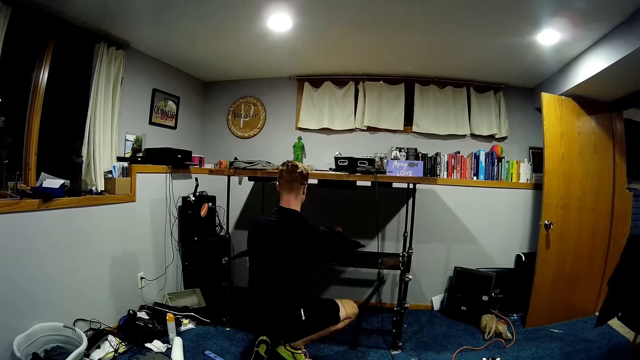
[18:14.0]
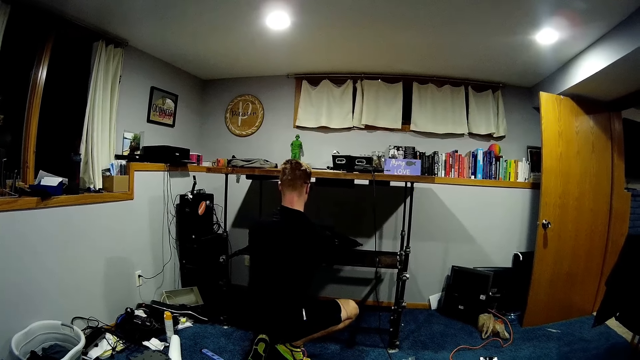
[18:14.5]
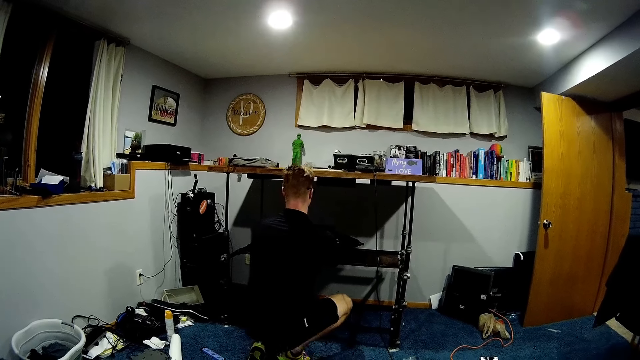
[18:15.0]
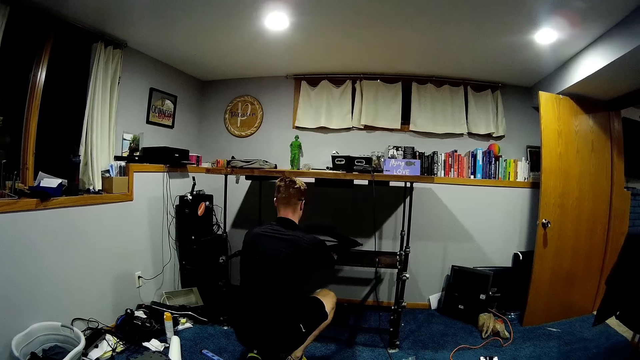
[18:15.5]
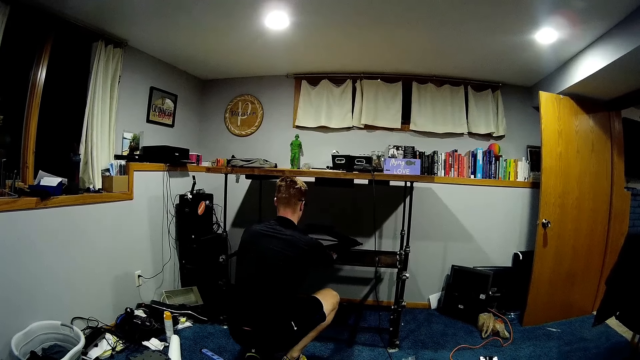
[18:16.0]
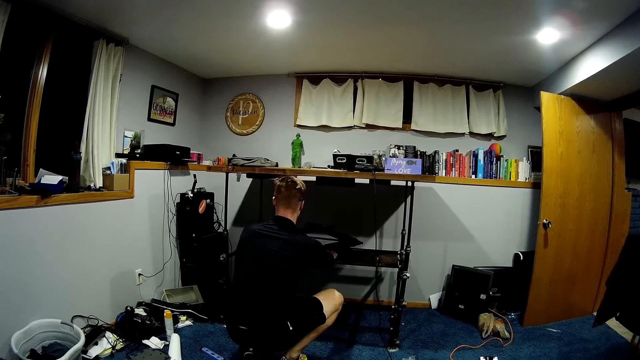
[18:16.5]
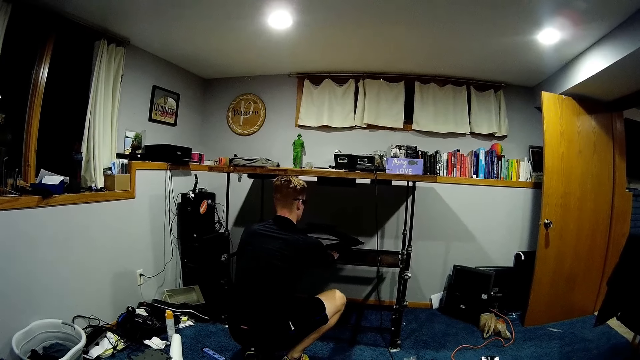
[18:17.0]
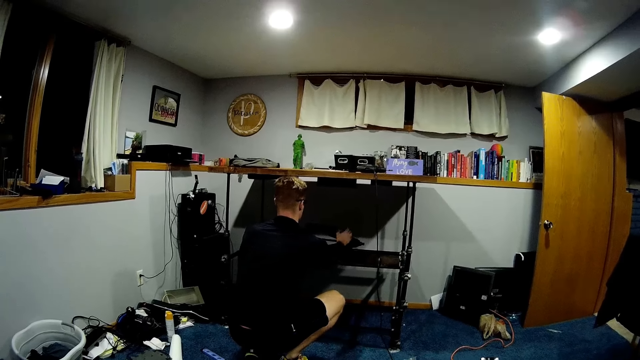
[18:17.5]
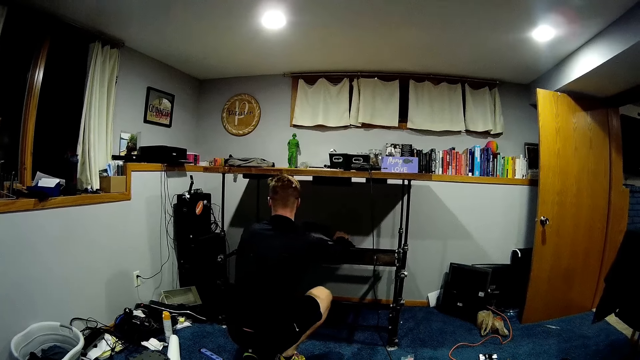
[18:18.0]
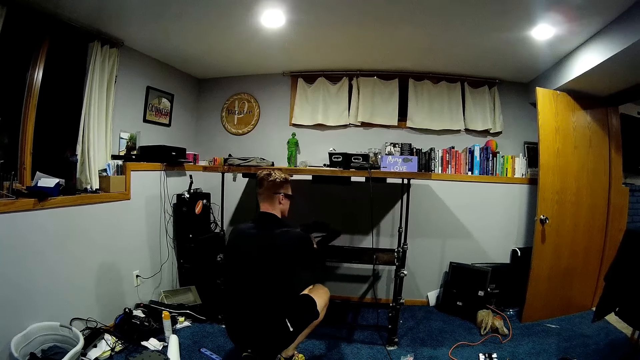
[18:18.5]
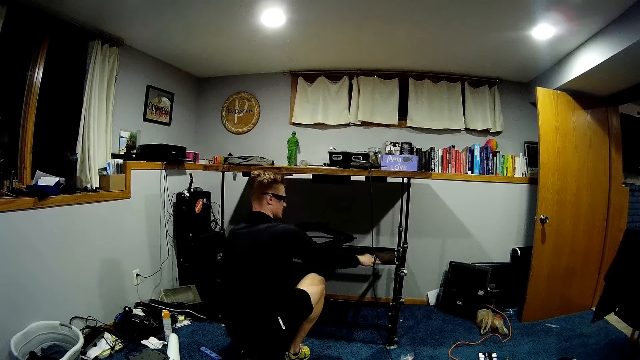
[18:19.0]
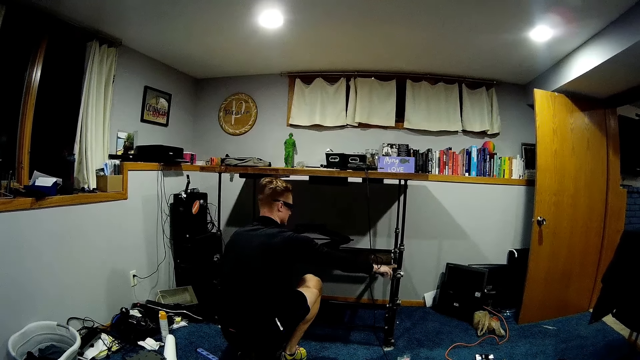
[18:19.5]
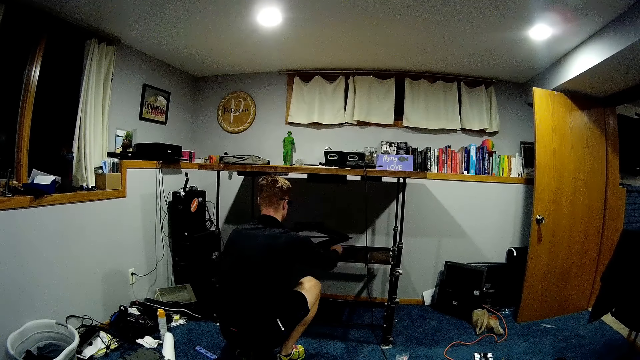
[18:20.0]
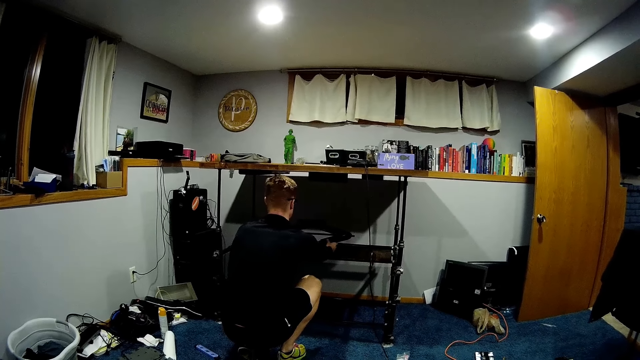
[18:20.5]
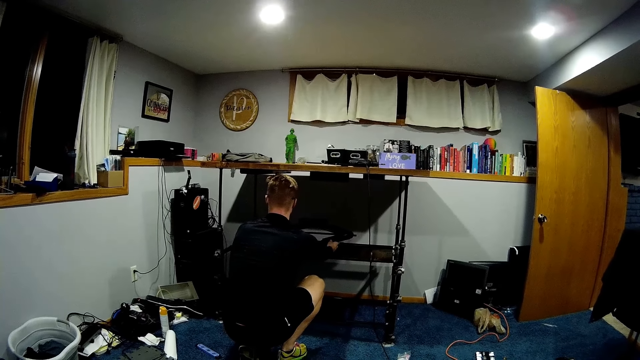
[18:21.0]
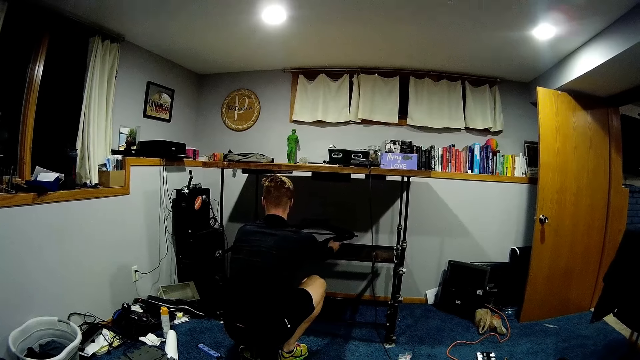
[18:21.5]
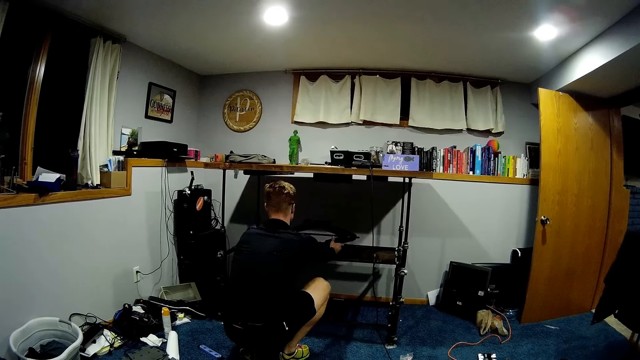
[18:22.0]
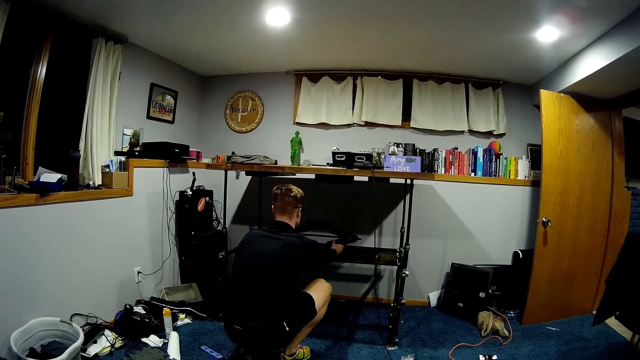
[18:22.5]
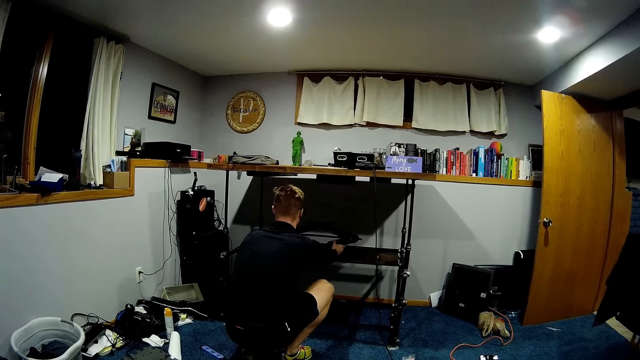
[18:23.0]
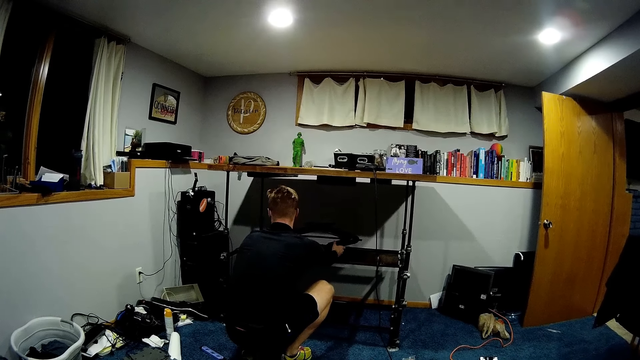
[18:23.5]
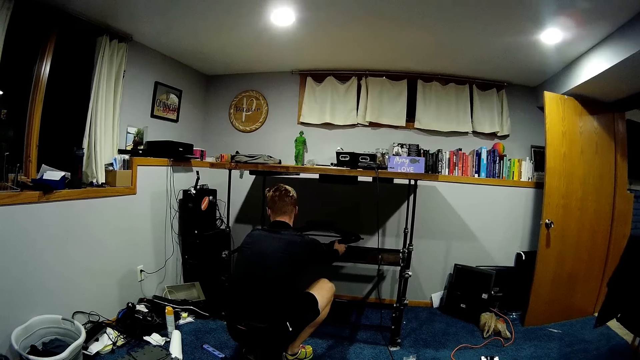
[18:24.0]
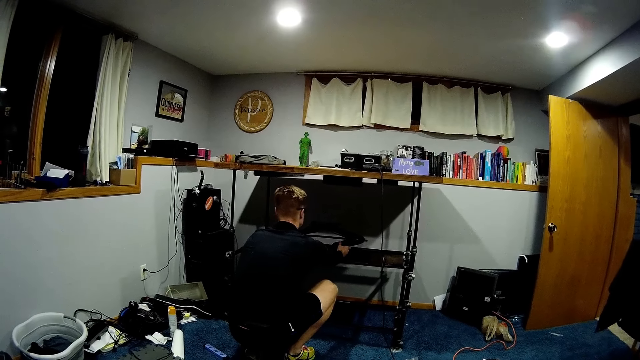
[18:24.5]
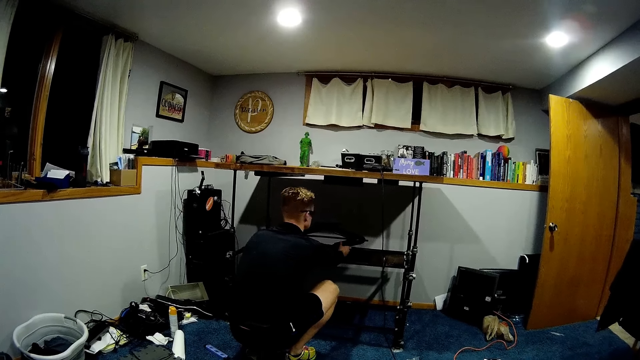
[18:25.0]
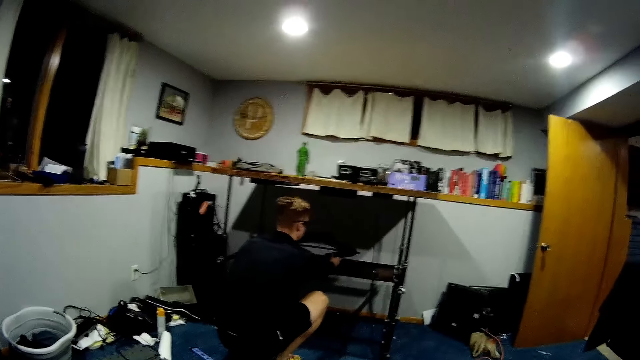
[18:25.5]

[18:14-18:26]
A man adjusts the torque wrench on the table.

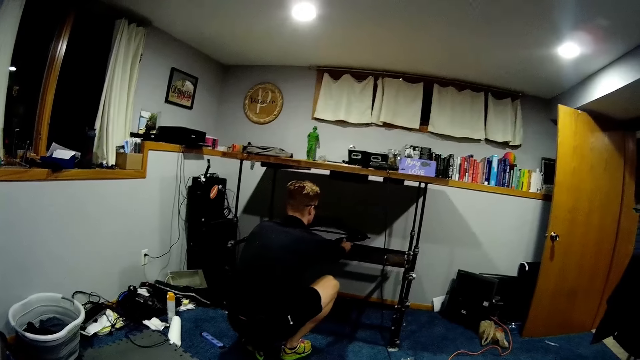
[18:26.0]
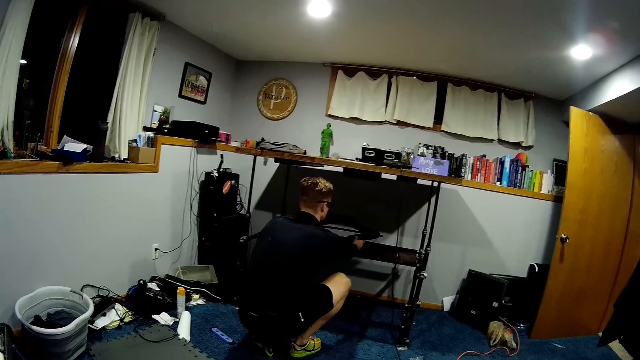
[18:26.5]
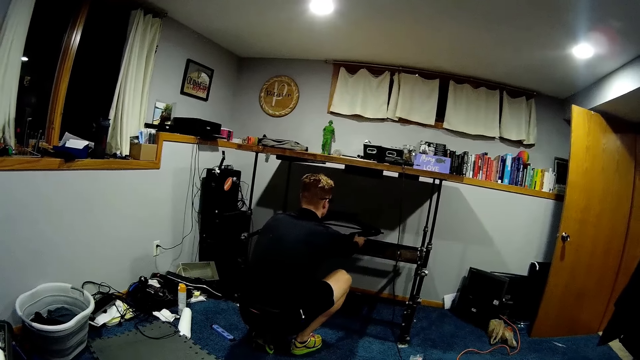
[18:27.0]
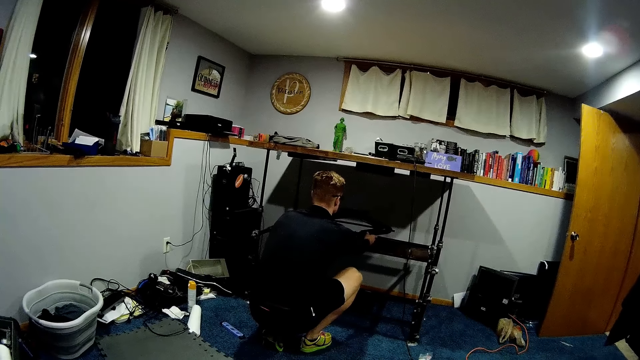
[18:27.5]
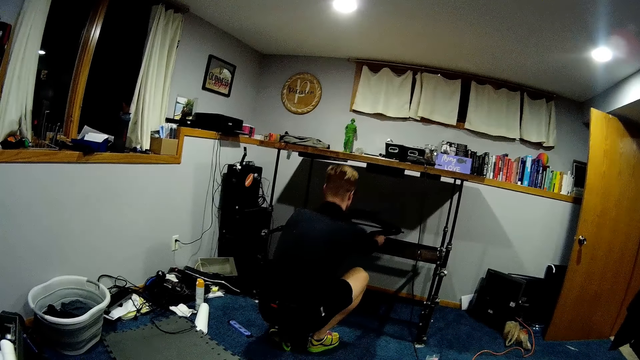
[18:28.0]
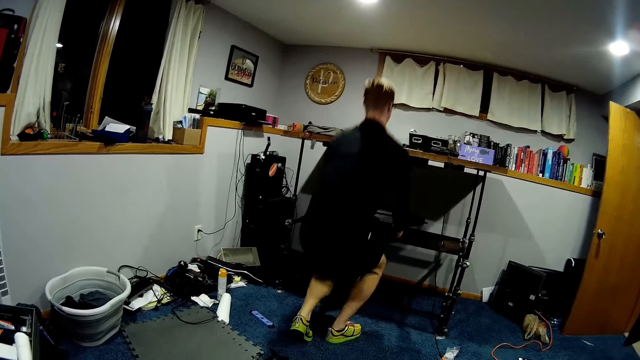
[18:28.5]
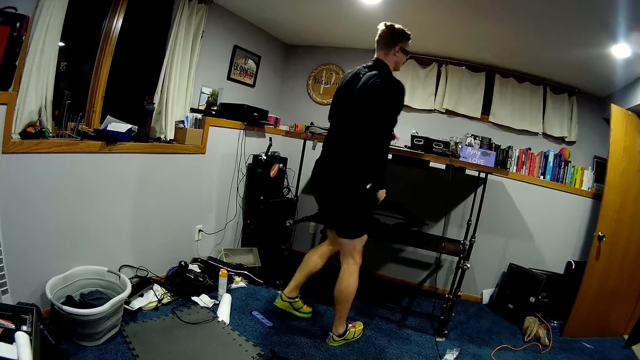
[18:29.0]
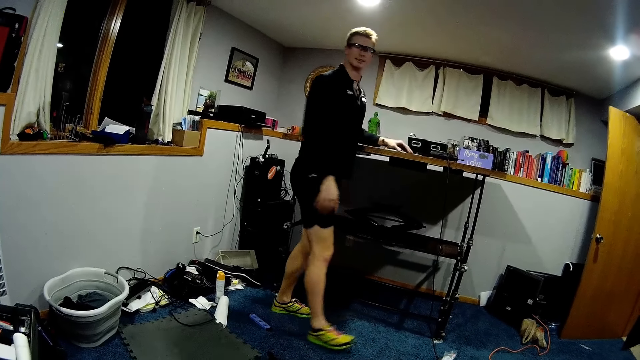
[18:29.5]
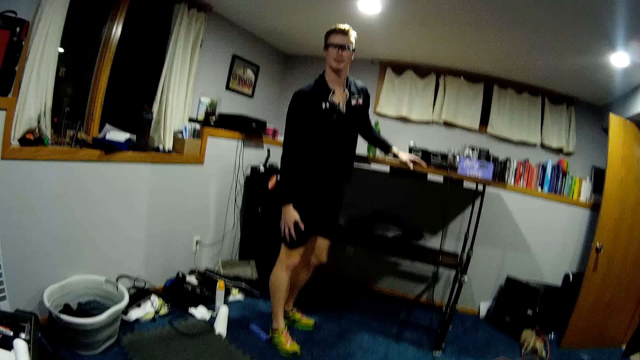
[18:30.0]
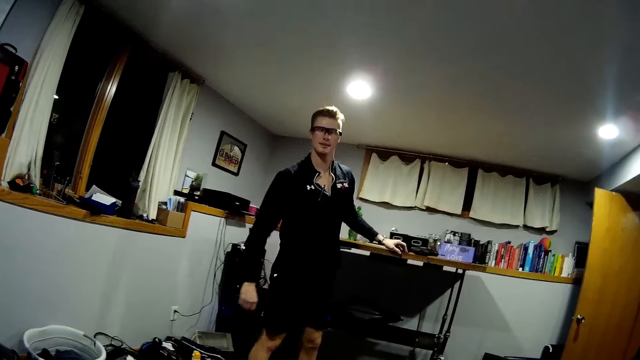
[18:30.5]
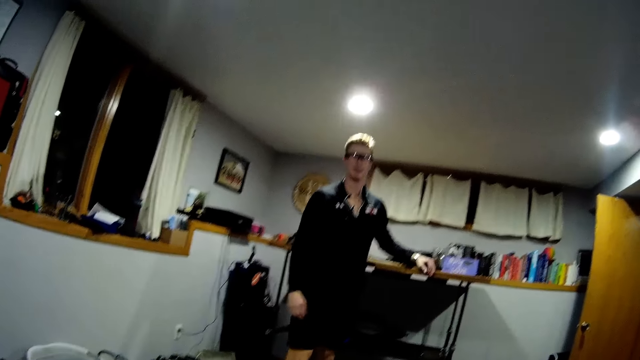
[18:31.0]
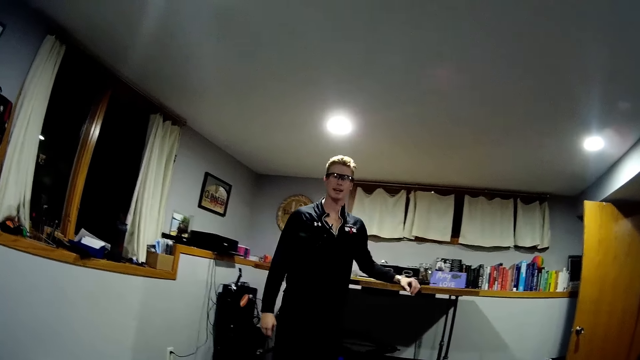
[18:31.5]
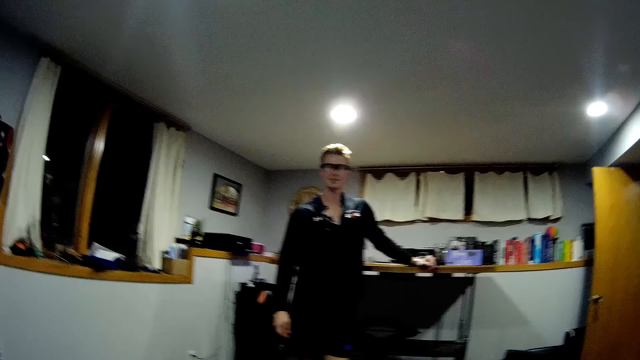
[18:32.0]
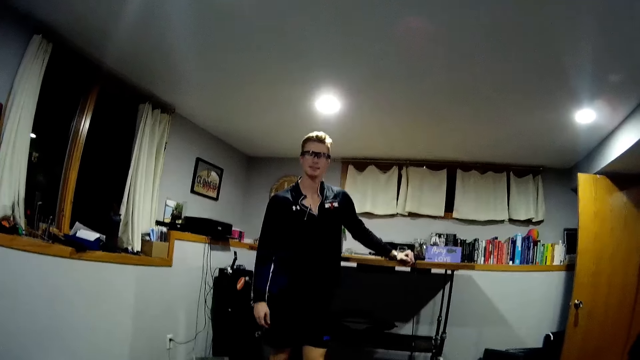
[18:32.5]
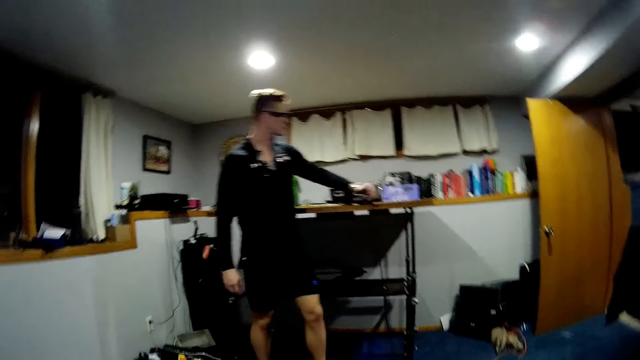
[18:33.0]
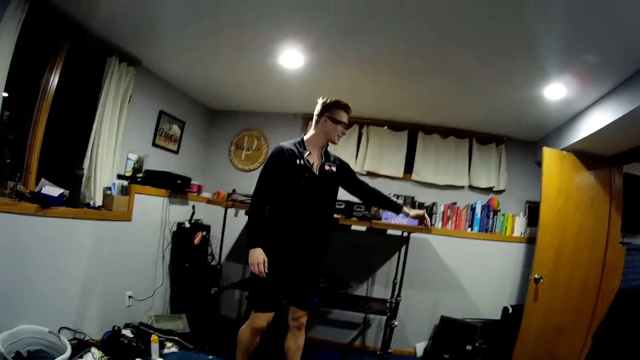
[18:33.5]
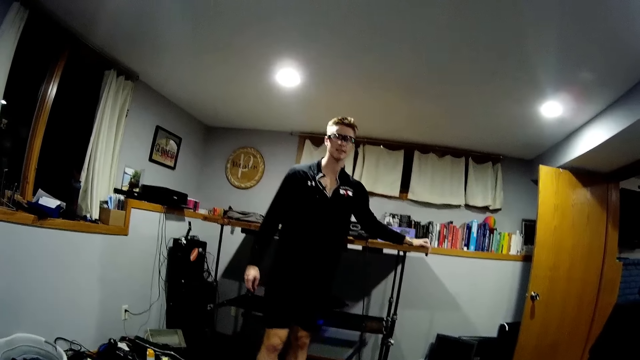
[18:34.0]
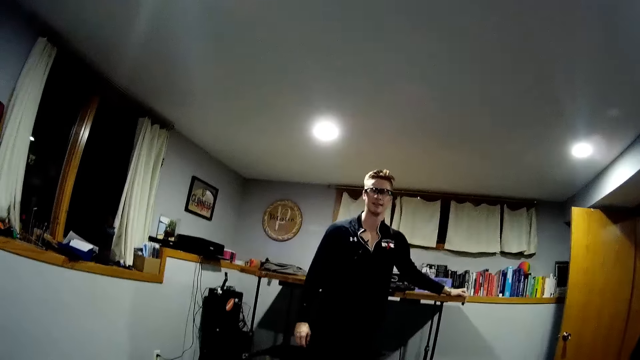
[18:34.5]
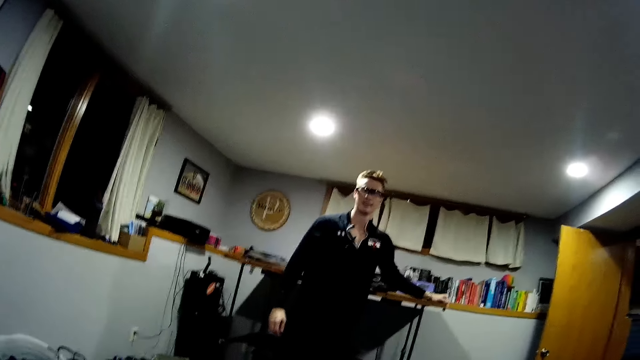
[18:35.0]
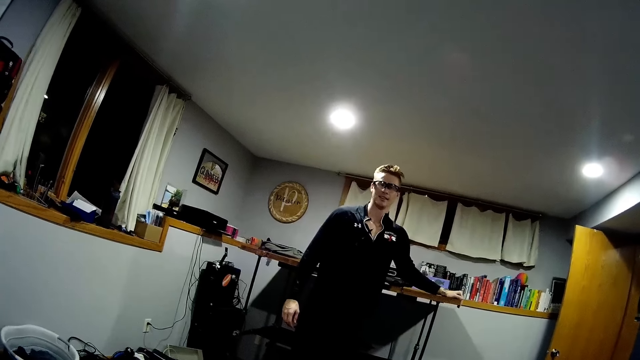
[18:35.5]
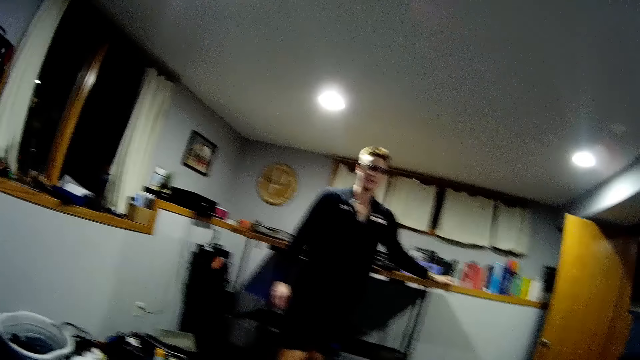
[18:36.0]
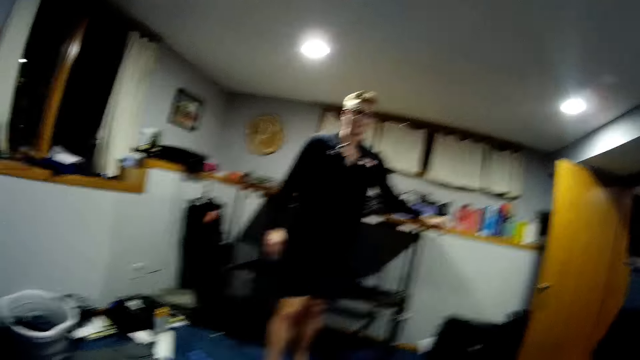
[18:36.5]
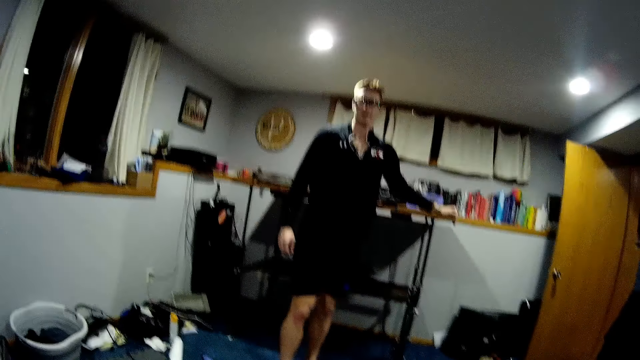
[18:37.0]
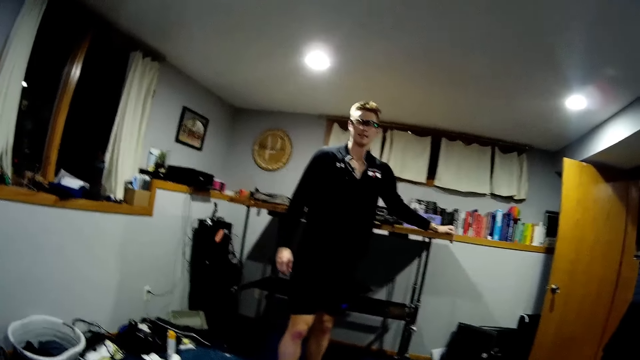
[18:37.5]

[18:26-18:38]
A man stands. The man rests his left hand on the table. The camera wearer talks to the man.
